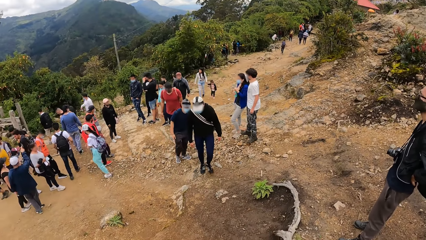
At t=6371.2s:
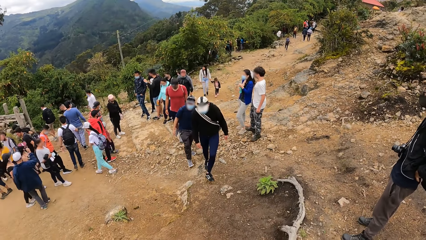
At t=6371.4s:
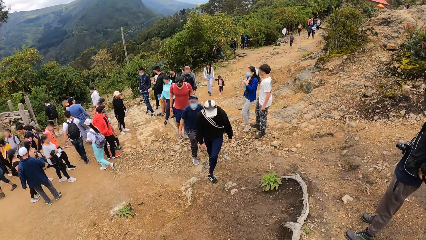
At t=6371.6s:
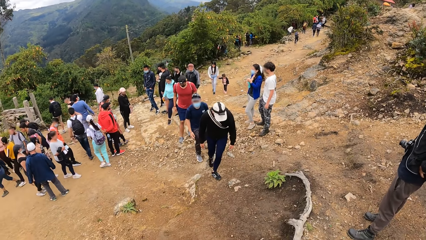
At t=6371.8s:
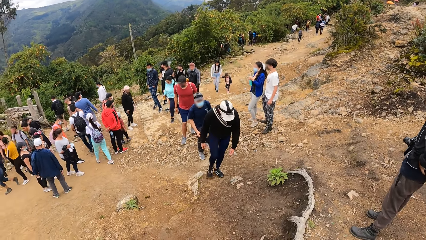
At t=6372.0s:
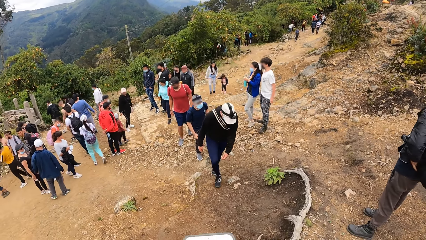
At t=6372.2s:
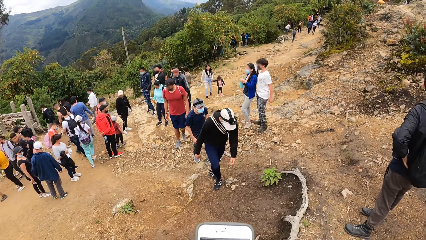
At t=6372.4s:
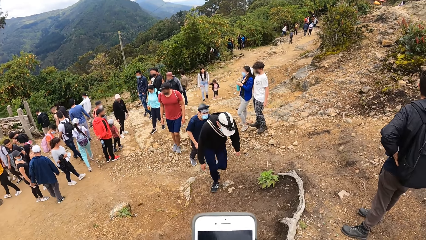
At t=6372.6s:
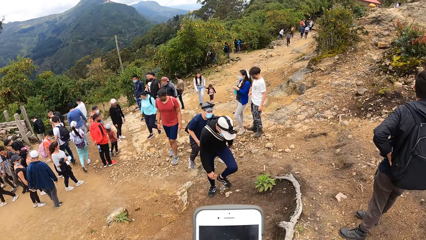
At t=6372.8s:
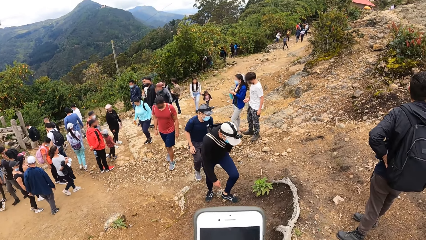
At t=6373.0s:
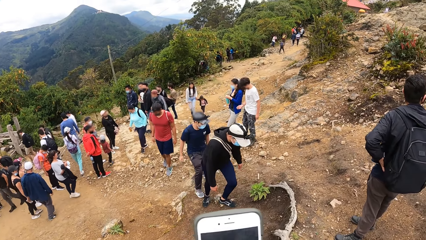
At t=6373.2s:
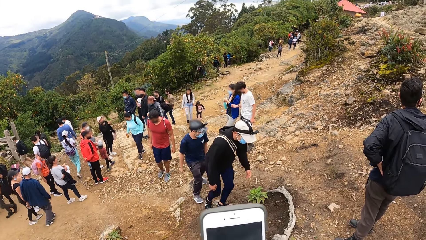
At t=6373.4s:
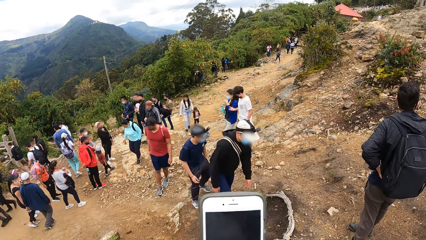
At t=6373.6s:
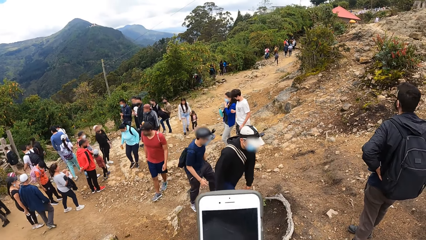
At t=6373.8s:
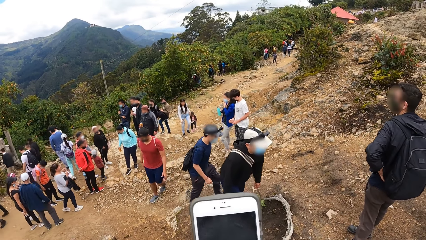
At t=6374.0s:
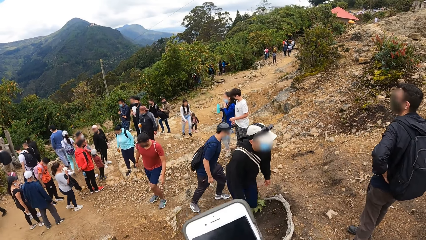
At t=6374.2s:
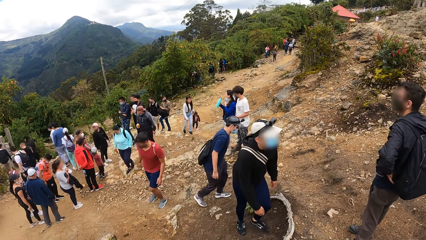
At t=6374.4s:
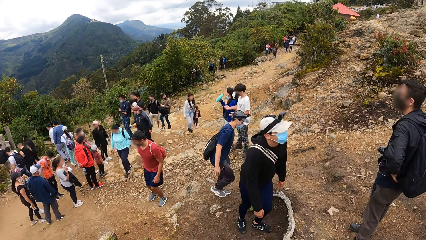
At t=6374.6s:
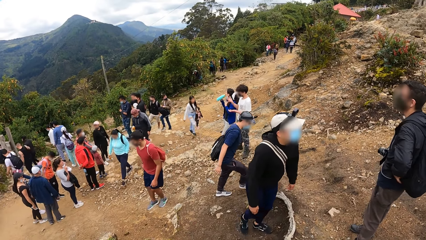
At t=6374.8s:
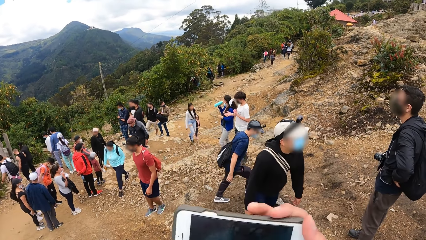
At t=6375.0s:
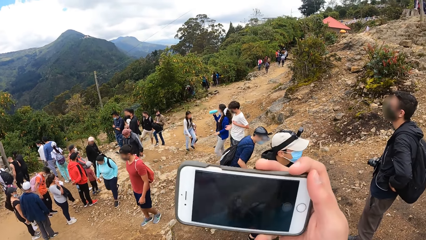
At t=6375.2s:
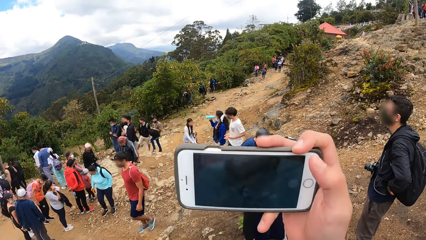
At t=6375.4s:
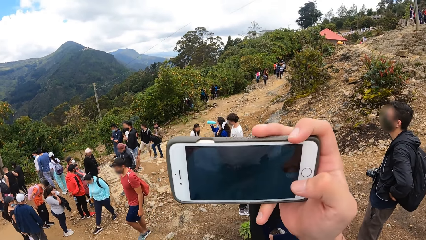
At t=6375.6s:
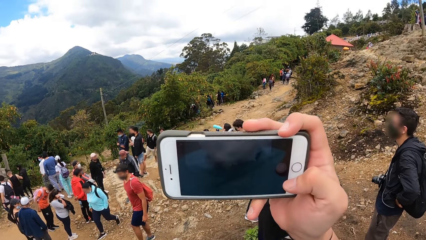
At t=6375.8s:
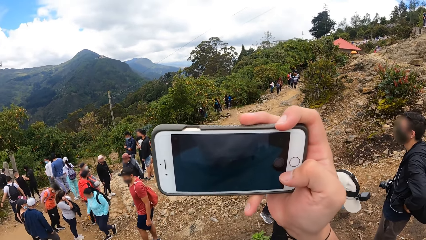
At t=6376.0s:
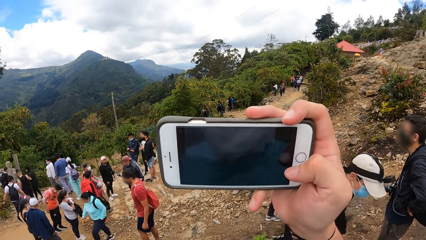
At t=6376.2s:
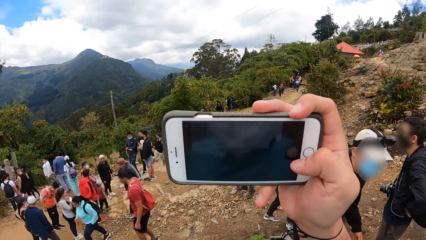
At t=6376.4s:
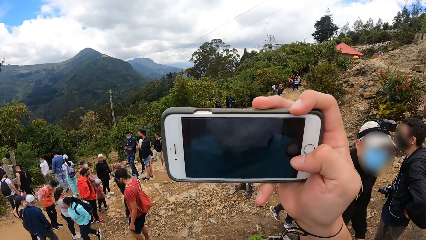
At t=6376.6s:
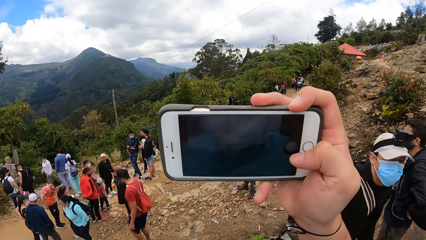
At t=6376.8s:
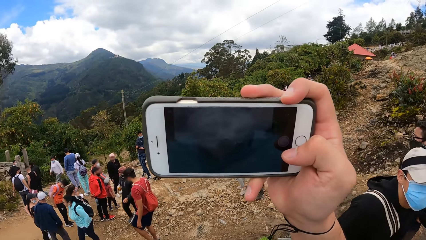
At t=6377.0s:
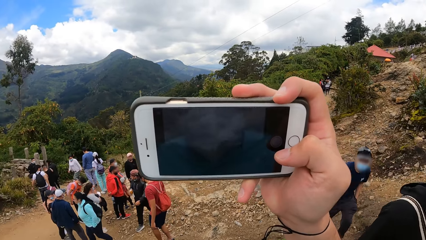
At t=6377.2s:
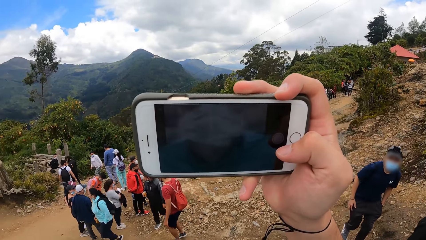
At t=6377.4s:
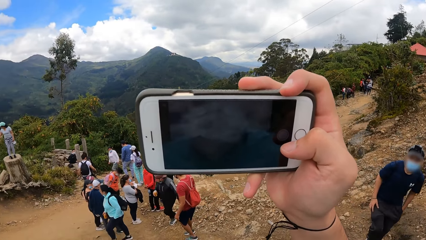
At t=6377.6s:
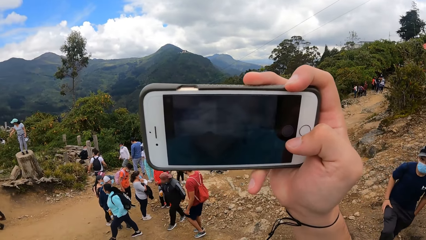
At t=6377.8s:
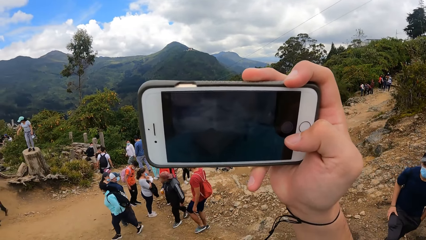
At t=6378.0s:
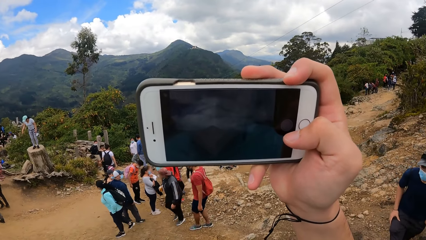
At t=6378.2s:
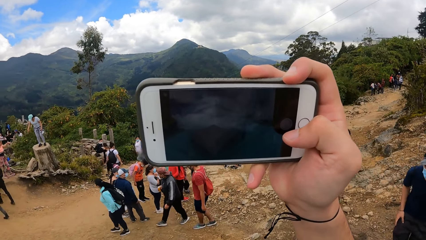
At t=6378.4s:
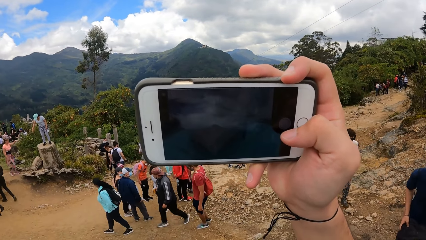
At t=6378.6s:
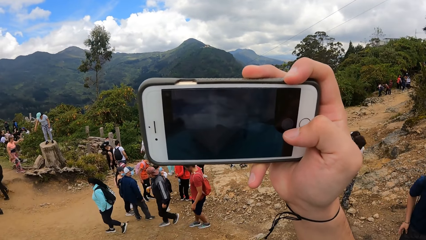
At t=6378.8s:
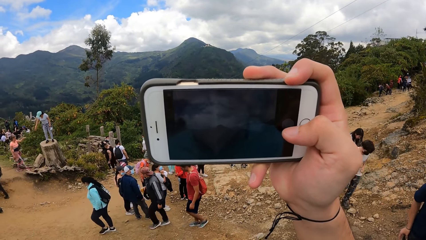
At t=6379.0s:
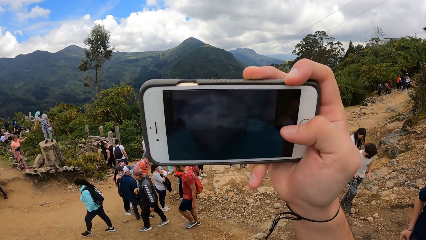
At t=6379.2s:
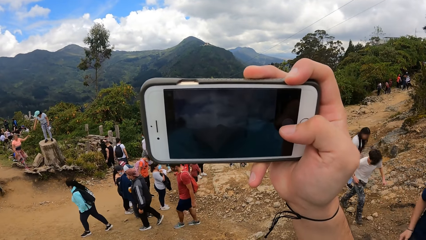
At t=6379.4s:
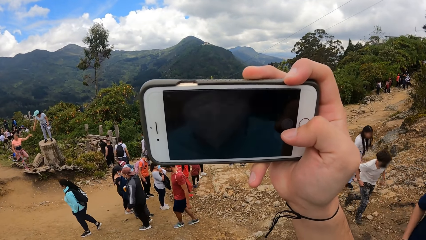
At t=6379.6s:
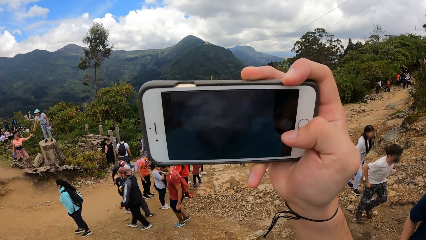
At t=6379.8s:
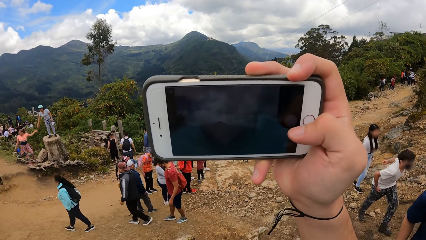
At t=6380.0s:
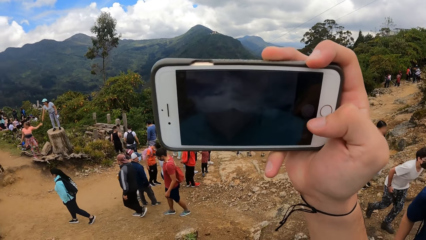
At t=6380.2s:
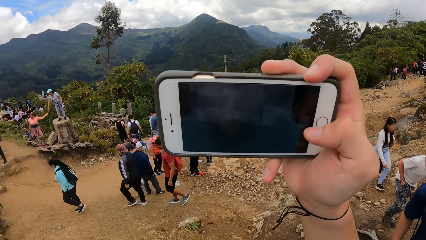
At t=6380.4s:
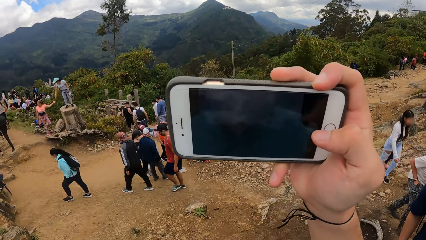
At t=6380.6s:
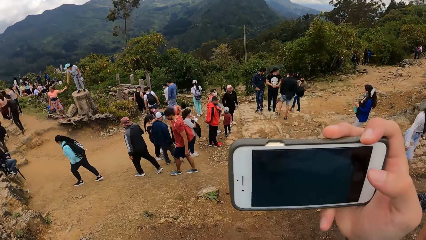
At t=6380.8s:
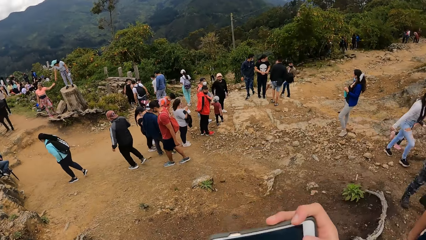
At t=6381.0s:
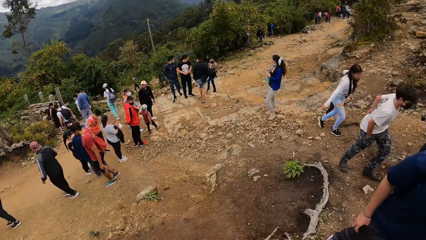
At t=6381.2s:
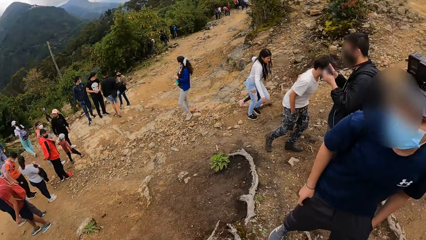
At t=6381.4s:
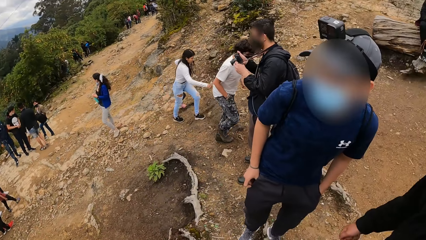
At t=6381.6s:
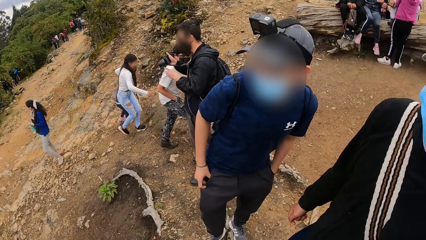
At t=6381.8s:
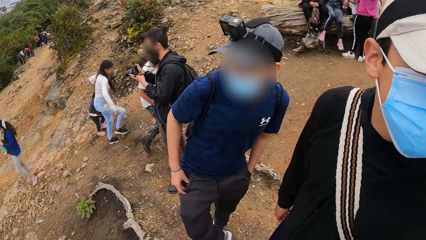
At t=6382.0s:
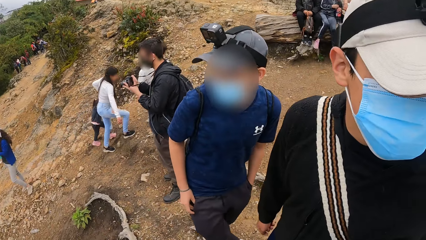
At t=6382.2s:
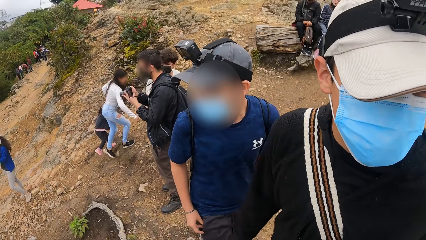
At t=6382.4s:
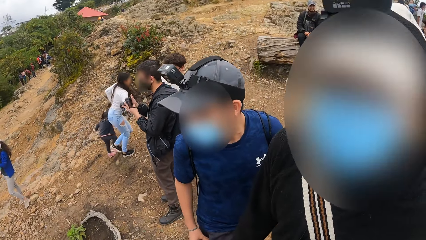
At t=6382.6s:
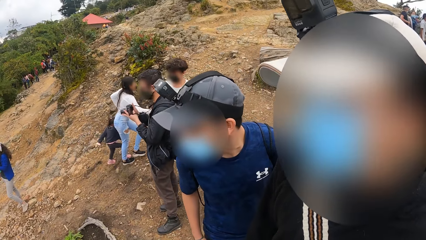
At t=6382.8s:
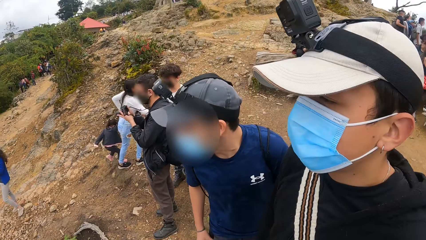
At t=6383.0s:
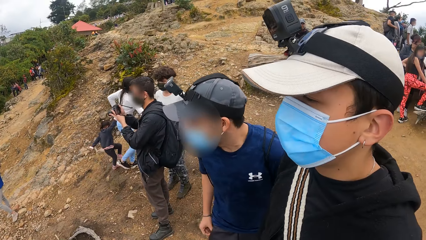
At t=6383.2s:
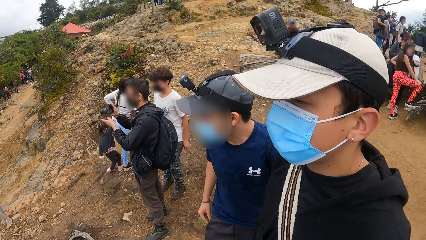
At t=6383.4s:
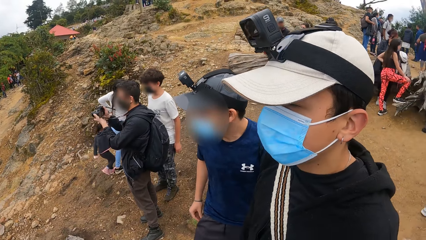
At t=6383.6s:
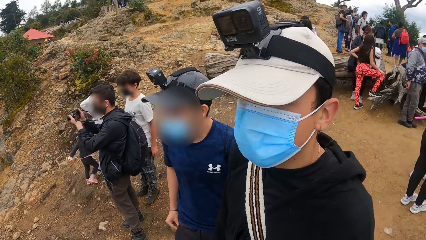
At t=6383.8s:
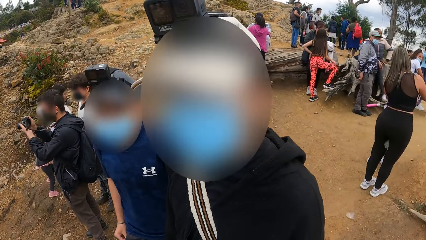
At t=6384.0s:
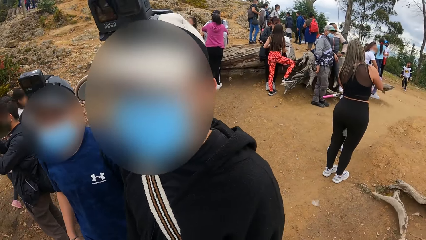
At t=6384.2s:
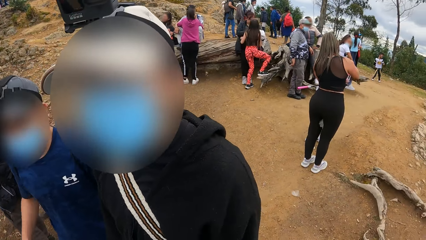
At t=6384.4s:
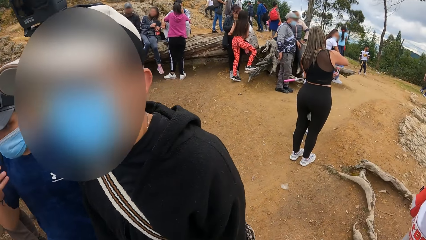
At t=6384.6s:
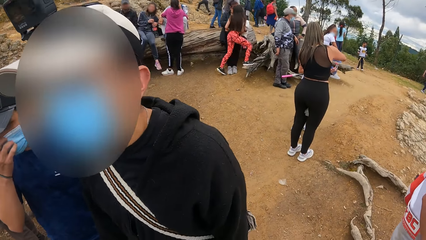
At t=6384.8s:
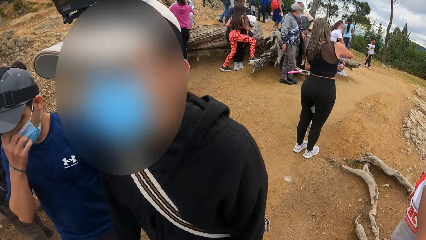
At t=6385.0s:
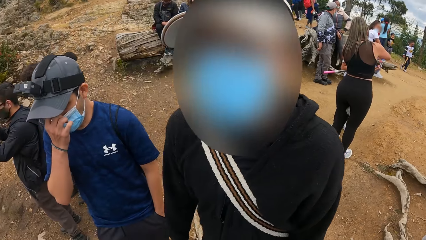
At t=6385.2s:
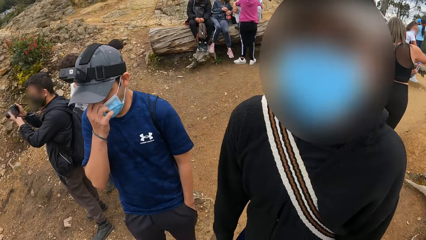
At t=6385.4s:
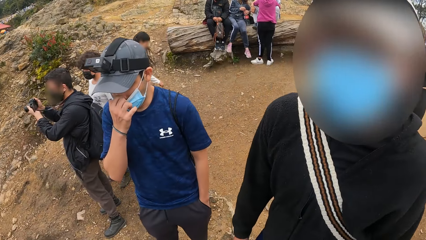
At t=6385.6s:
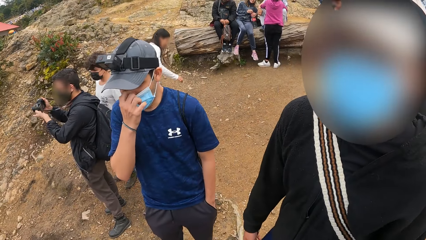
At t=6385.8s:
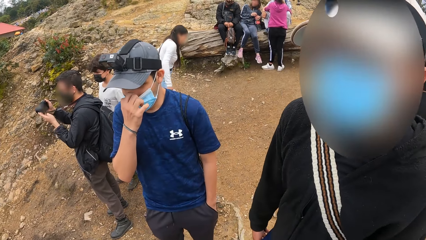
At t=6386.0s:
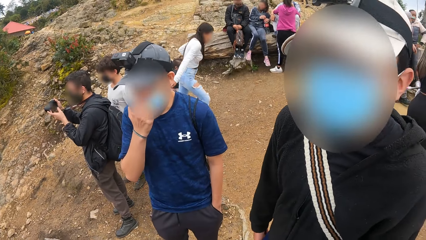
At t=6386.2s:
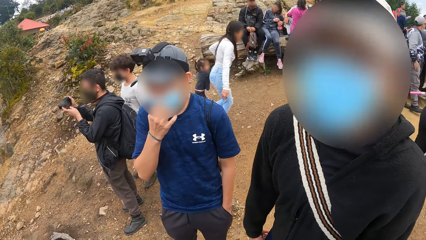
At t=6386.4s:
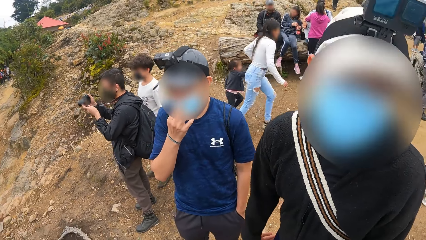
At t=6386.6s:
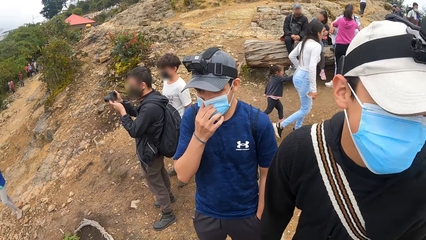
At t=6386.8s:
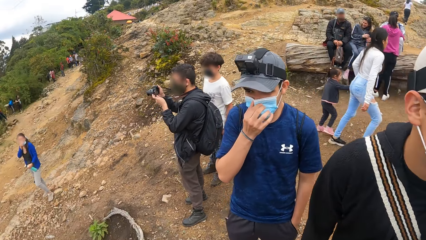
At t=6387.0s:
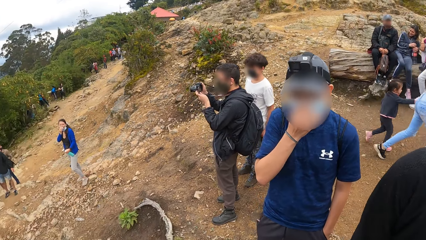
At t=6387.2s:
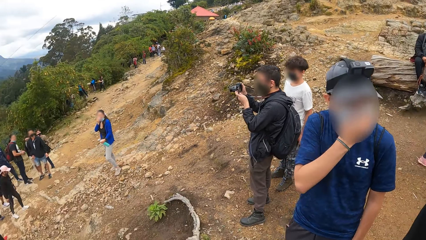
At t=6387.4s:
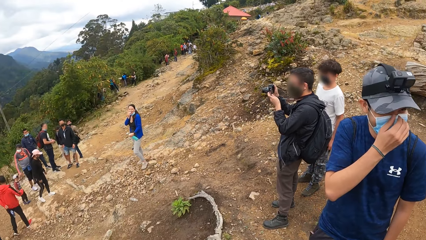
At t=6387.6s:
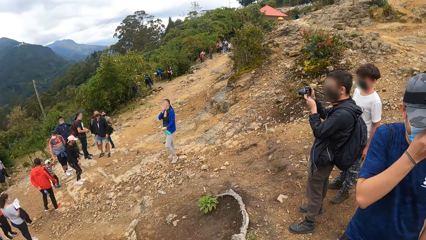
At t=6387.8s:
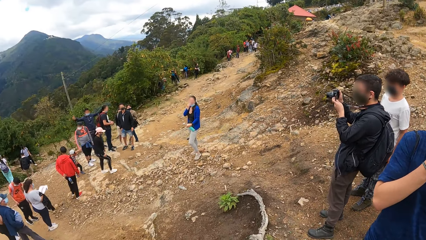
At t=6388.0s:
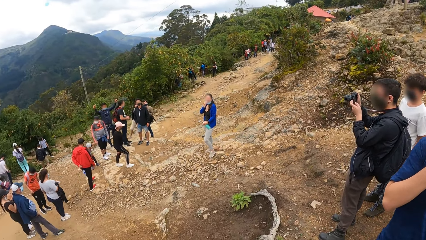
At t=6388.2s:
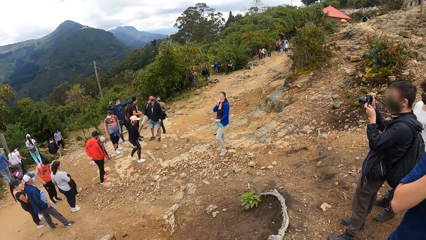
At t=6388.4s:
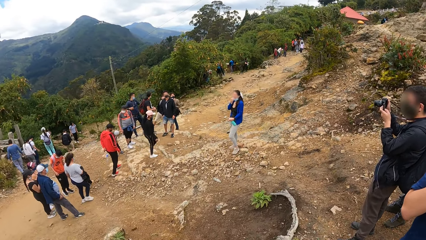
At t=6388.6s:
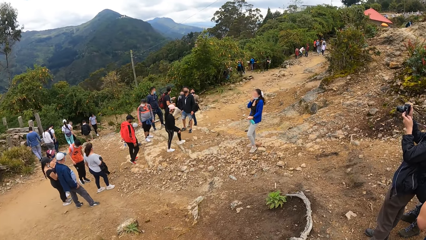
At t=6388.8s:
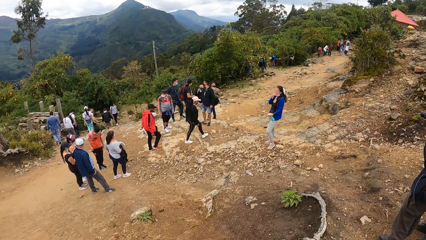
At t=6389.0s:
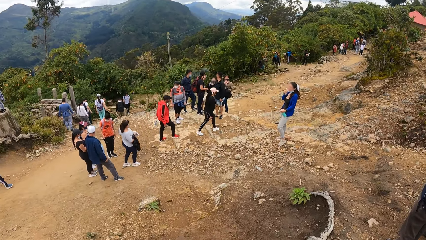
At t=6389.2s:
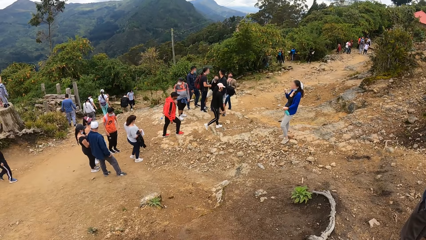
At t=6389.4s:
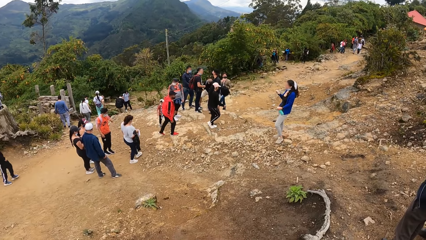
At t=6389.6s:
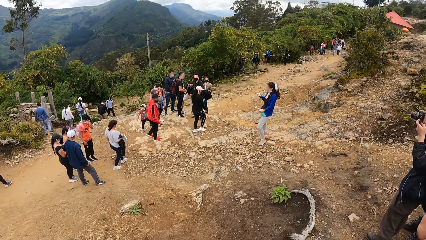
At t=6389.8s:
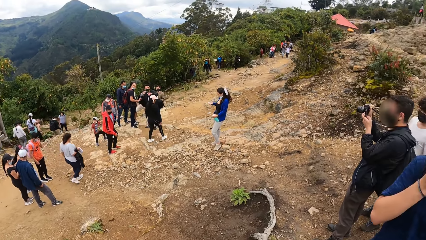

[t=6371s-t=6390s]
The camera wearer holds a cellphone in his right hand. He operates the cellphone in his right hand. A man walks away from the camera wearer. The camera wearer interacts with another man and a third man. The second man adjusts his nose mask with his right hand. The first man scratches his nose with his right hand. The second man adjusts his nose mask with his right hand again.
